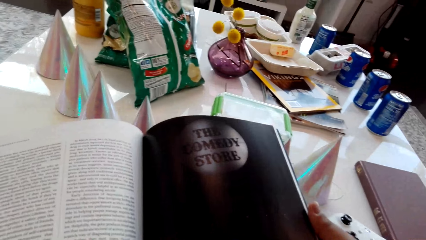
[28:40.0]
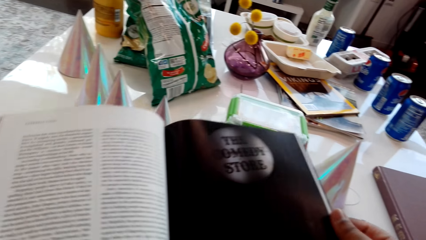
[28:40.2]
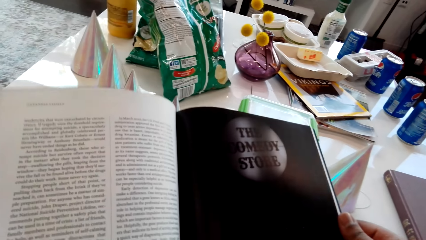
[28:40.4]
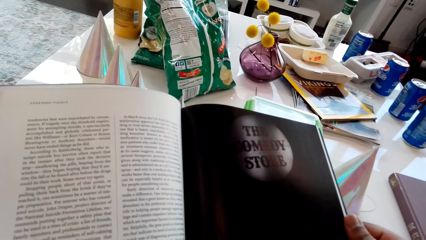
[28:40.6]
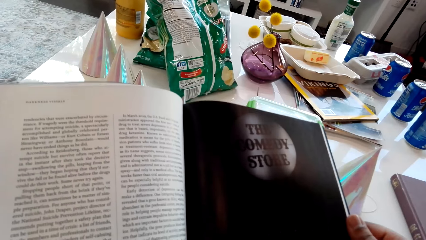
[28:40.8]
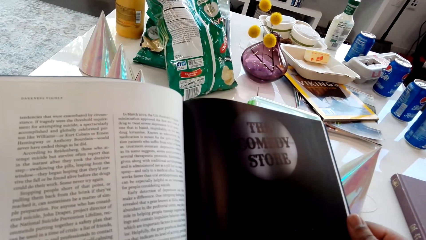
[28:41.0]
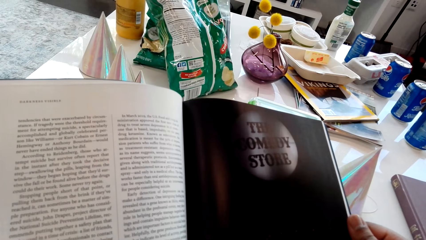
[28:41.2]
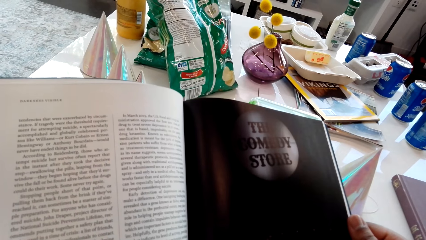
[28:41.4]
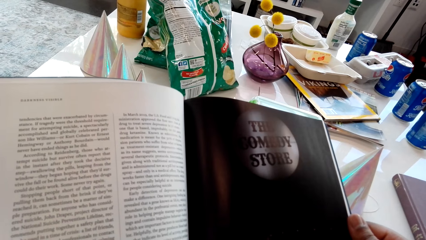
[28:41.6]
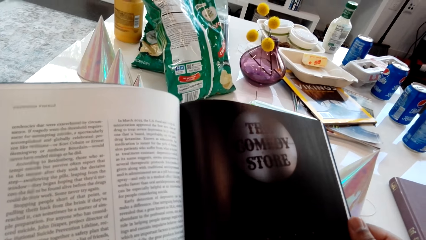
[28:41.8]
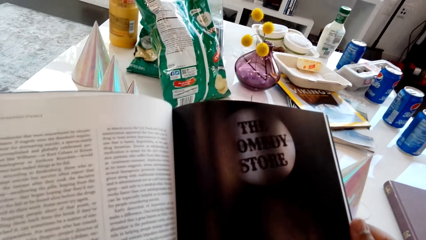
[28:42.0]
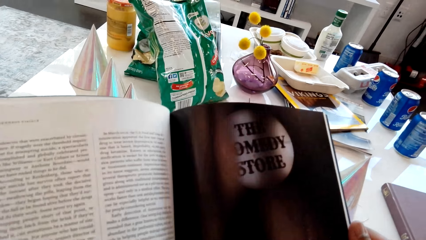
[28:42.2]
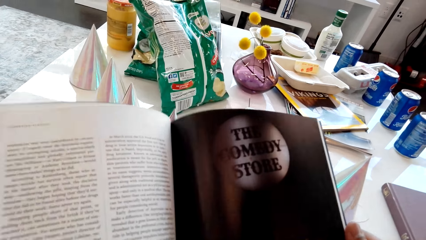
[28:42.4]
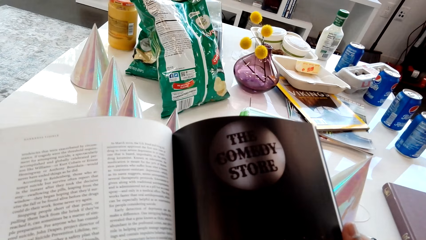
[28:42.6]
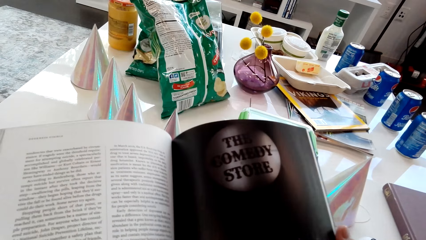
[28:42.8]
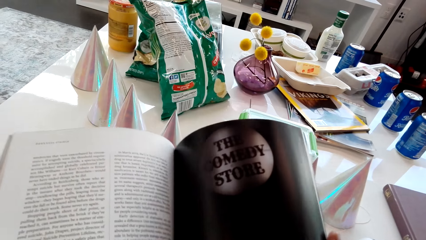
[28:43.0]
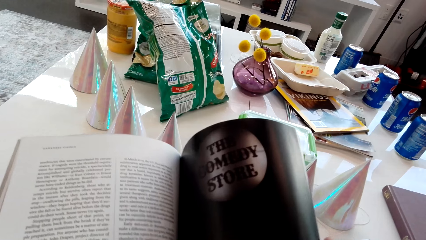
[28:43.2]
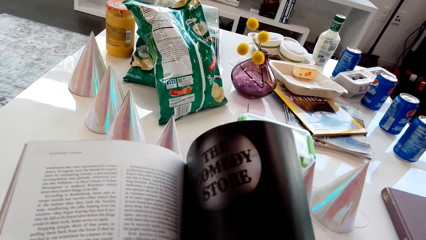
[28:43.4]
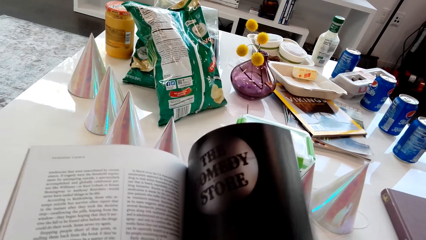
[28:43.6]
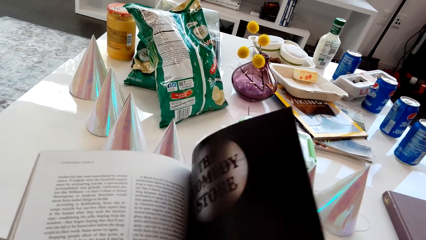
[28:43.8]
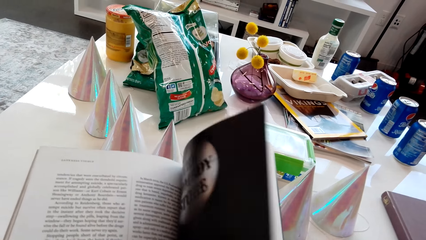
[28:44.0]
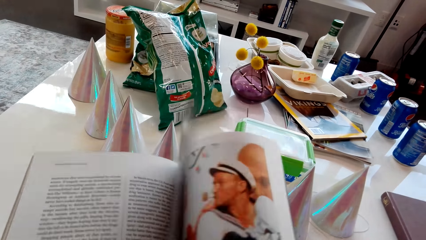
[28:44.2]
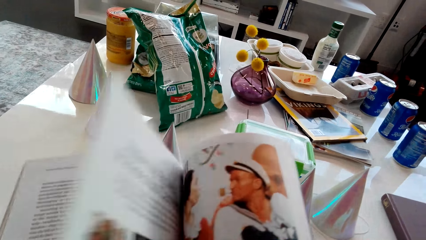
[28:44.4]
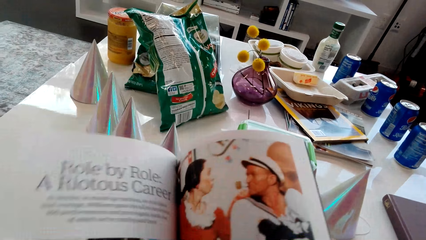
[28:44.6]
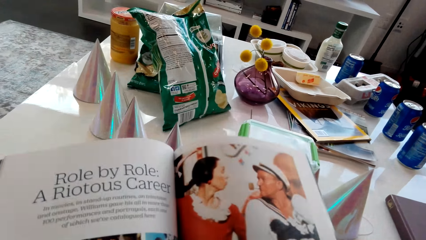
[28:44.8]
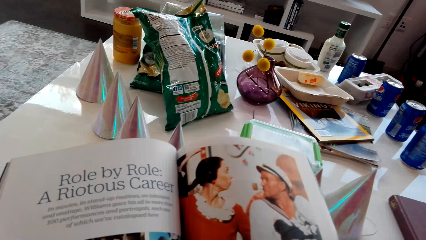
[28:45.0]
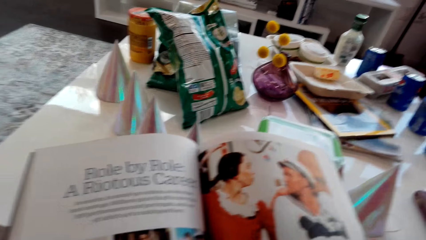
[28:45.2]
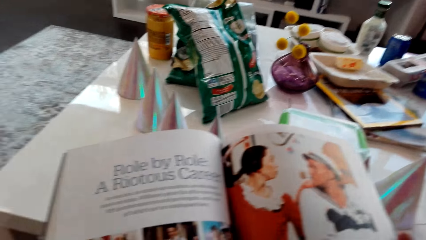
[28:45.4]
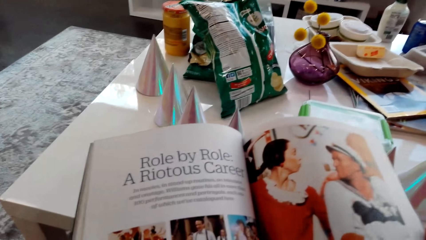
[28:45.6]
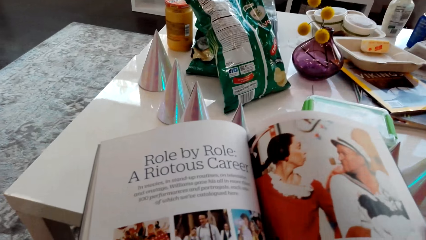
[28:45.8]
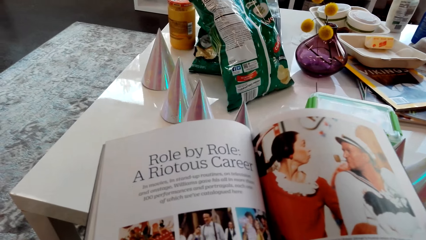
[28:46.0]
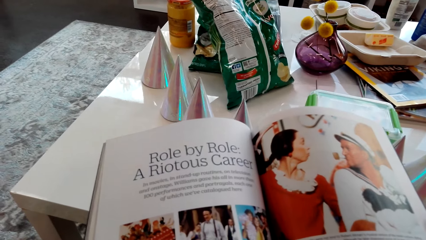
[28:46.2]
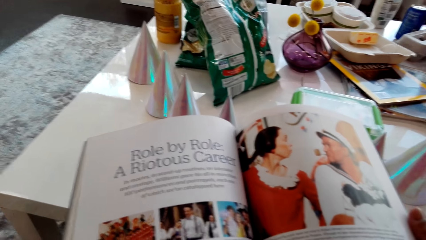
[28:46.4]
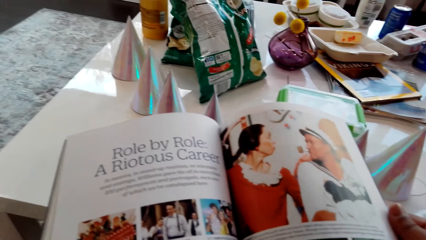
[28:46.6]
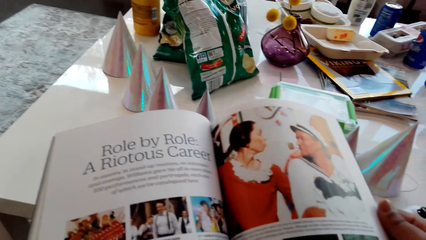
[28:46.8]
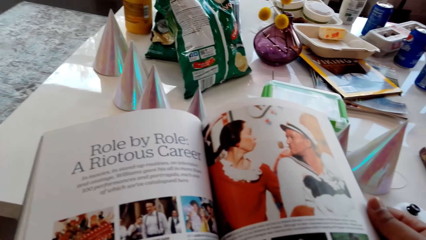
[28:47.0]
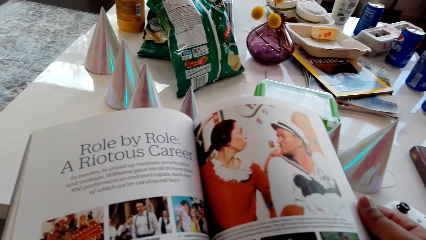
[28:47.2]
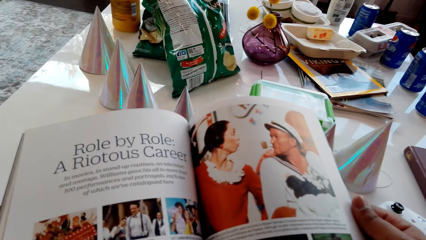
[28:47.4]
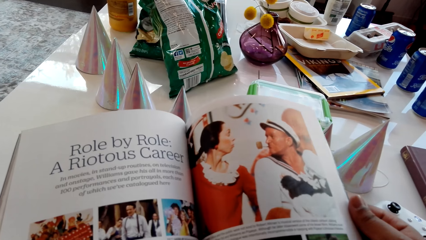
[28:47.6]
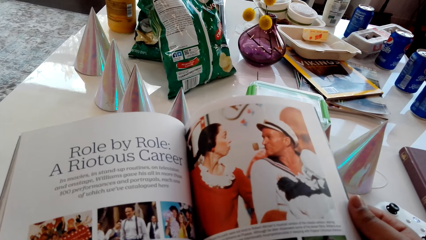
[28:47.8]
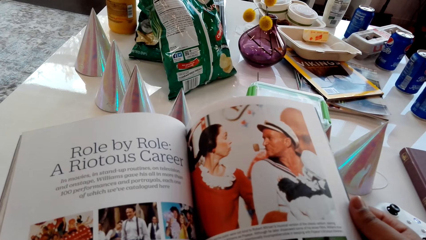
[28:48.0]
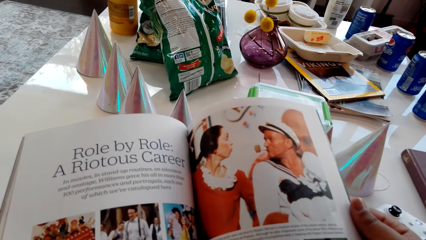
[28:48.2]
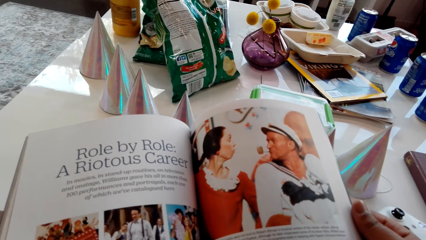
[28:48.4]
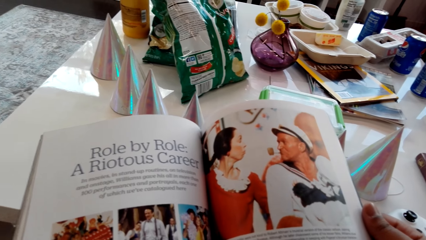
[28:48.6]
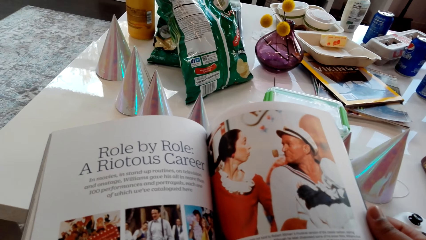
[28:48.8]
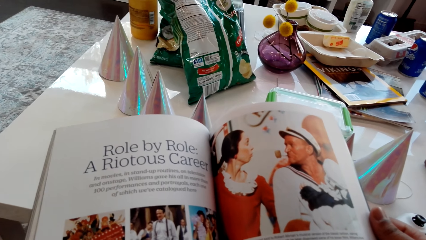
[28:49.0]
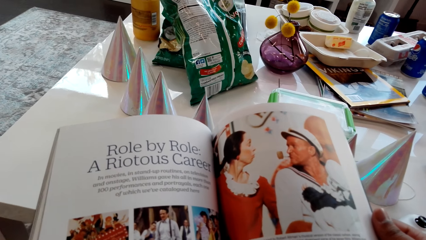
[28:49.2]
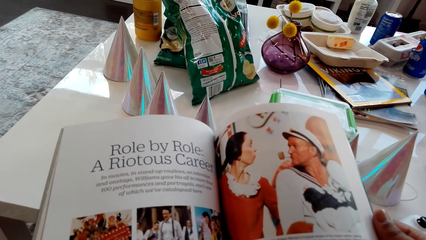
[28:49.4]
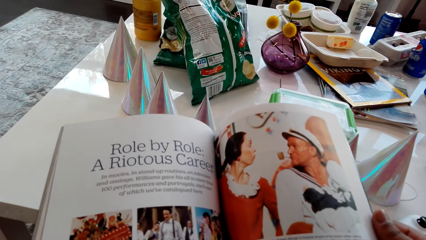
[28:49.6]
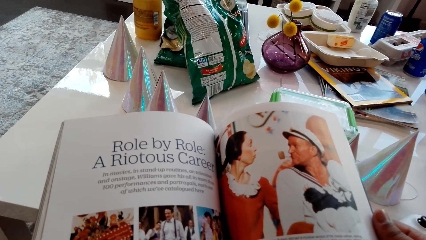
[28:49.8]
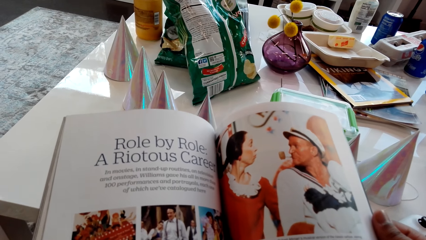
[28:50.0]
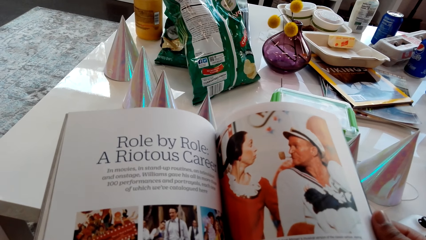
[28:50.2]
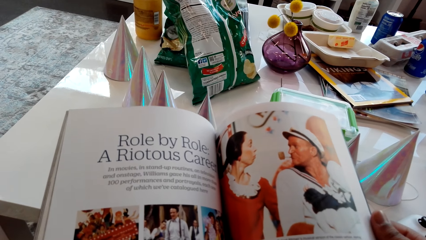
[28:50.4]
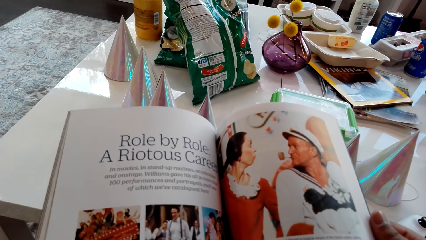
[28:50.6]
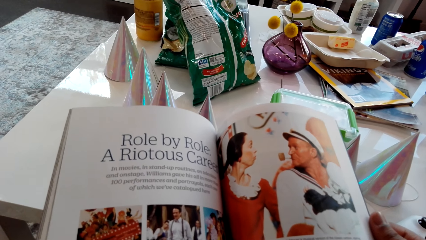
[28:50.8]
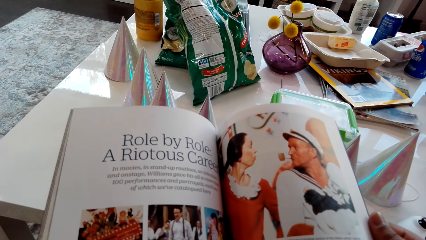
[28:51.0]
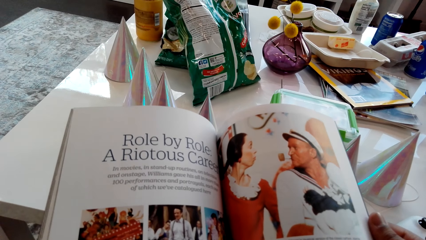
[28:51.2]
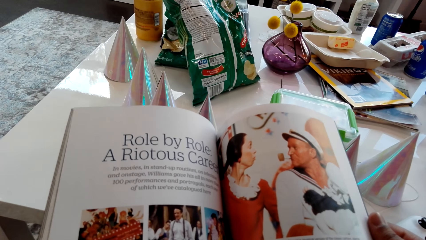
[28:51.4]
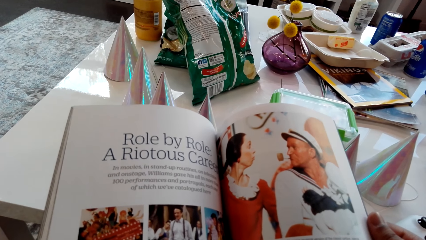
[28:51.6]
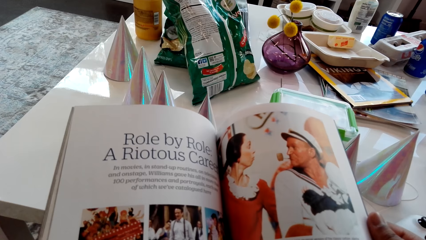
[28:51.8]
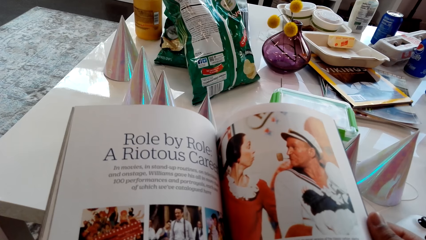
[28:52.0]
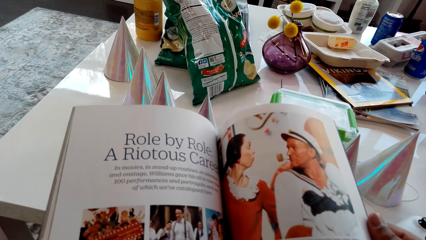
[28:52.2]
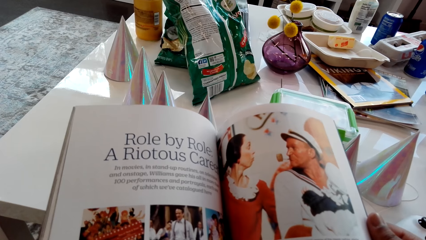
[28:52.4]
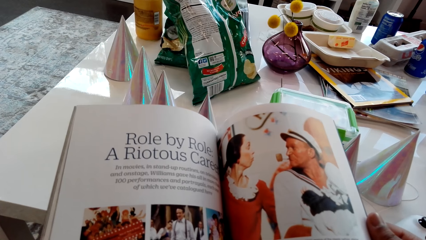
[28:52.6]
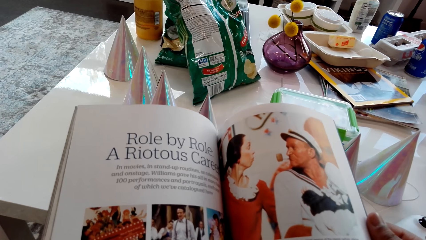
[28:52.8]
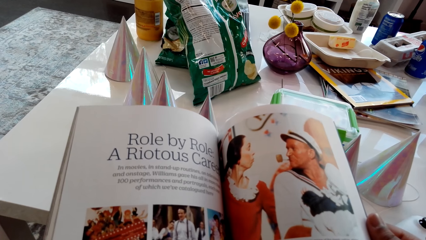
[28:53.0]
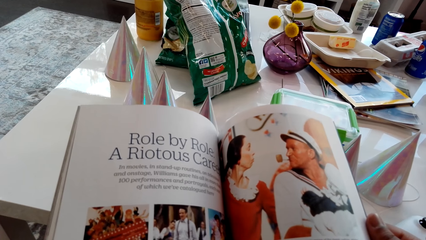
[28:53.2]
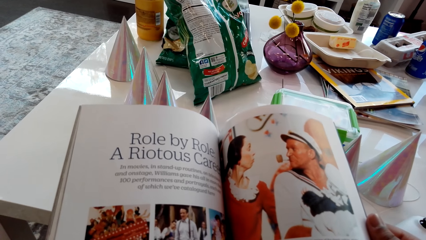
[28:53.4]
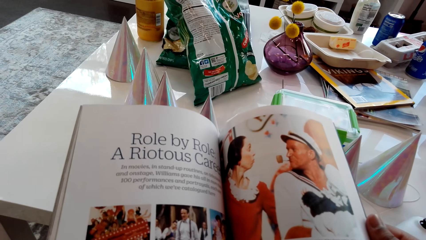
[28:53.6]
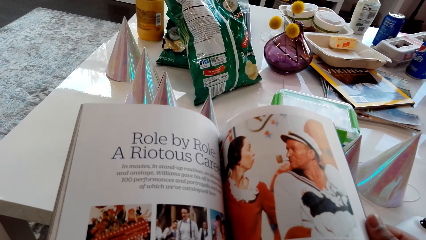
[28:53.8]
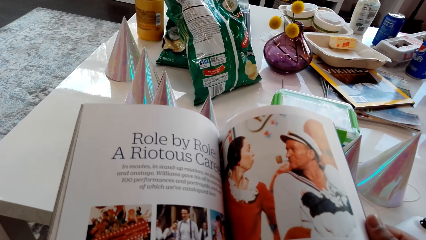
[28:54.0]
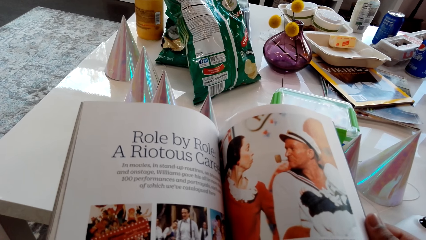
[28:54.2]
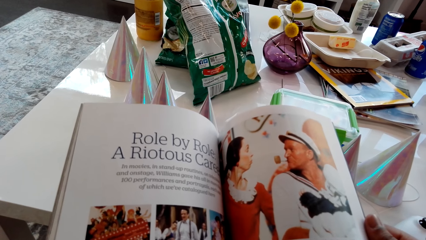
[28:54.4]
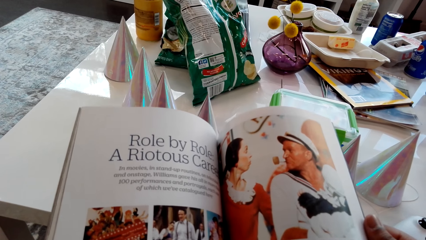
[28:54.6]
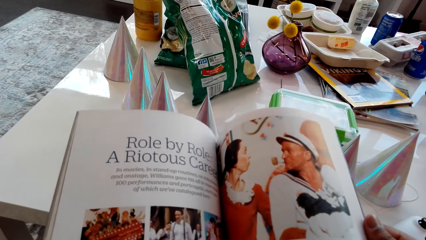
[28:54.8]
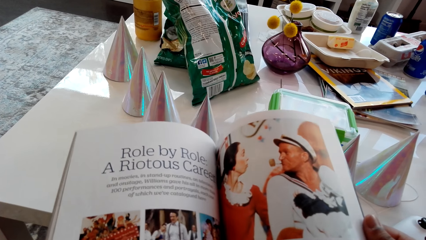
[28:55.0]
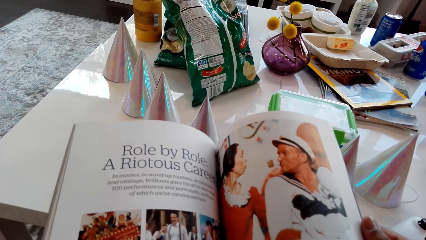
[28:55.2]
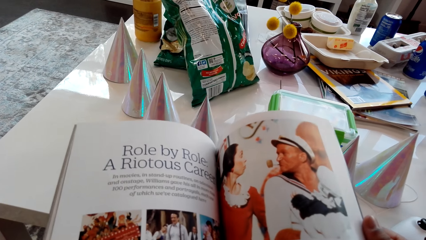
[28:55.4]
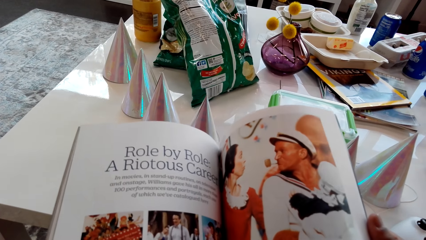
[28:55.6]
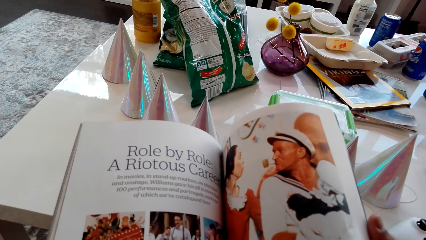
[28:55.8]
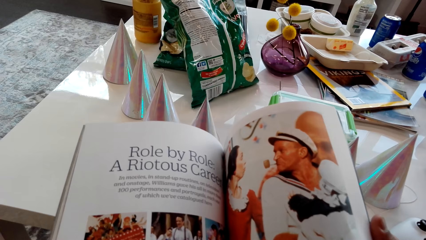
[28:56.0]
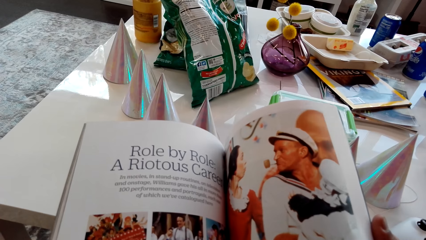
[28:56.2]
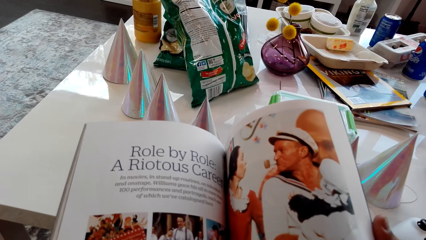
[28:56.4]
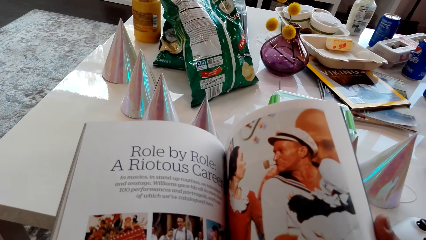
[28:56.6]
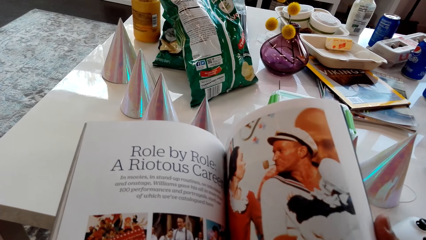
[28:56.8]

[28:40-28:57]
The camera wearer reads a page. They flip a page of a magazine. They stare at a picture on the magazine.
